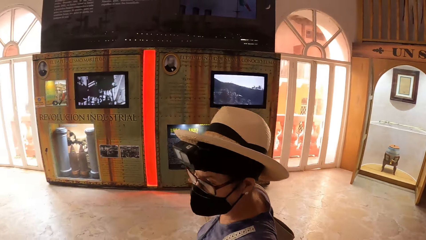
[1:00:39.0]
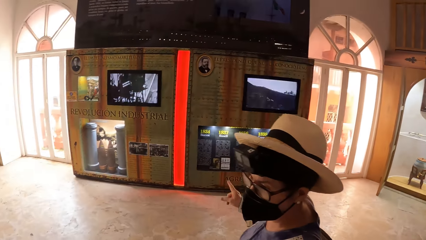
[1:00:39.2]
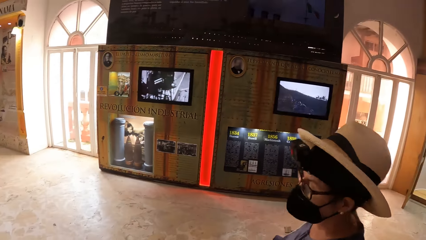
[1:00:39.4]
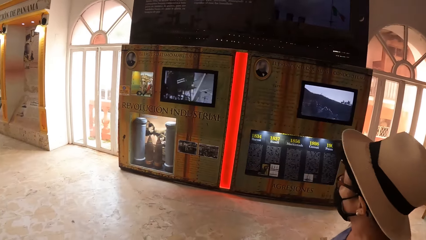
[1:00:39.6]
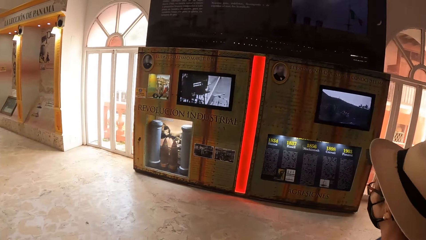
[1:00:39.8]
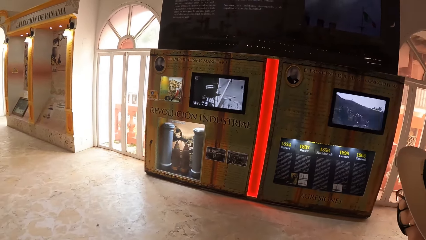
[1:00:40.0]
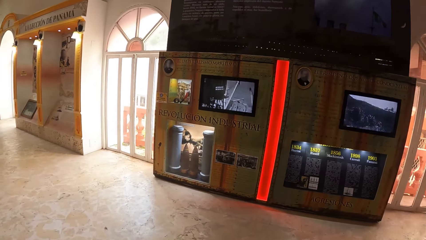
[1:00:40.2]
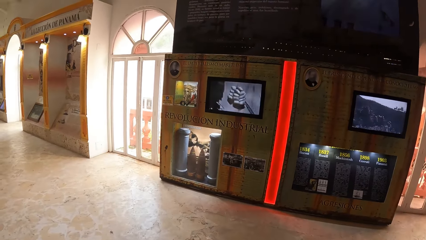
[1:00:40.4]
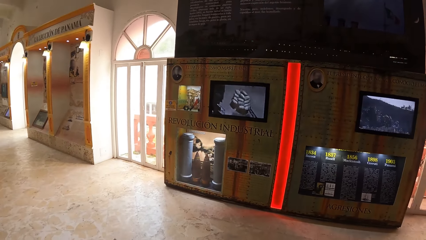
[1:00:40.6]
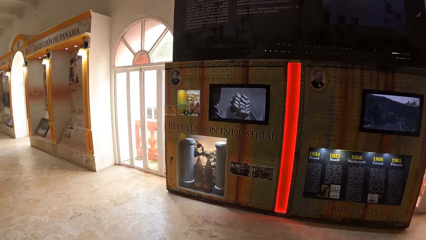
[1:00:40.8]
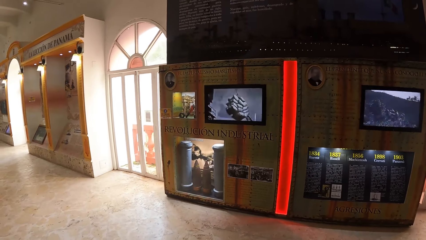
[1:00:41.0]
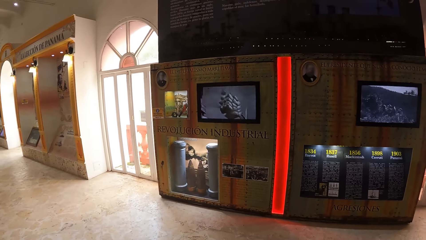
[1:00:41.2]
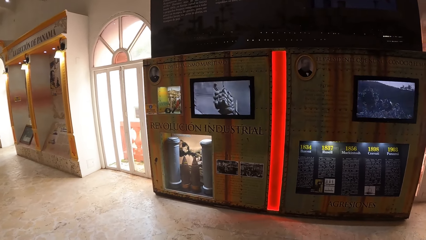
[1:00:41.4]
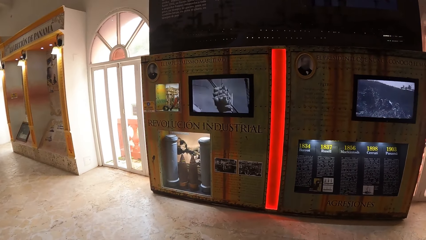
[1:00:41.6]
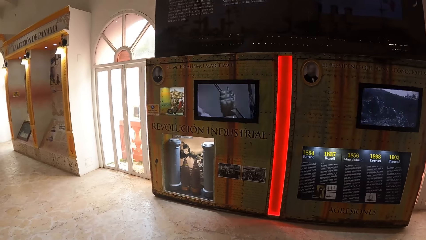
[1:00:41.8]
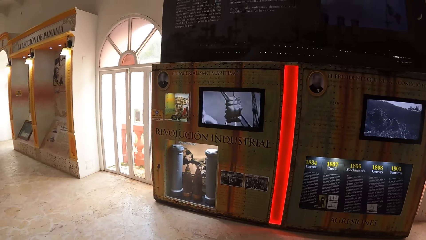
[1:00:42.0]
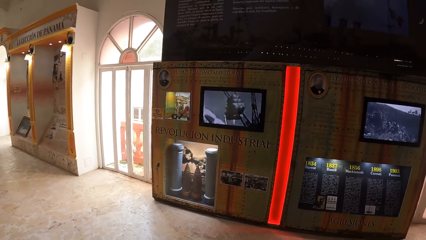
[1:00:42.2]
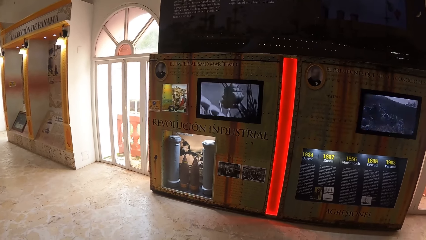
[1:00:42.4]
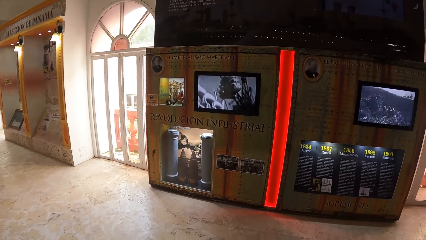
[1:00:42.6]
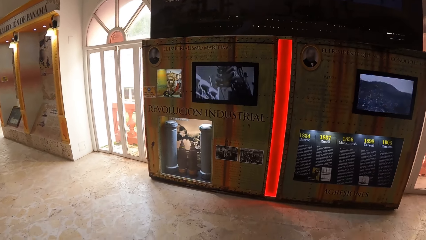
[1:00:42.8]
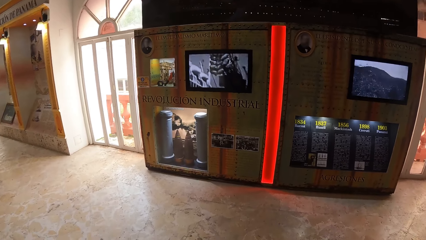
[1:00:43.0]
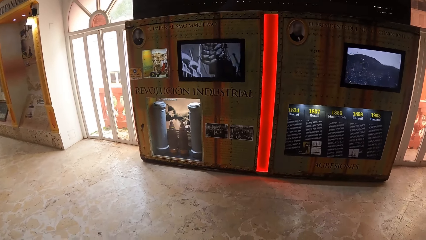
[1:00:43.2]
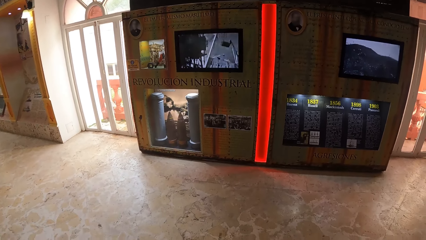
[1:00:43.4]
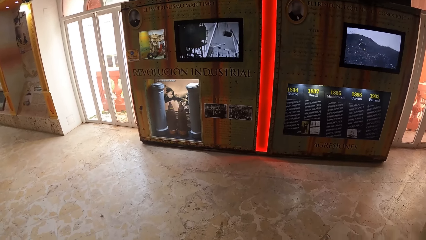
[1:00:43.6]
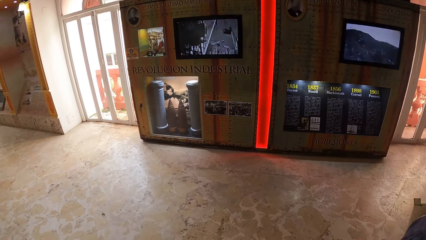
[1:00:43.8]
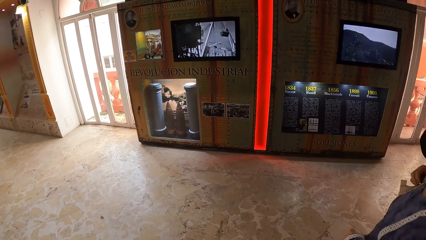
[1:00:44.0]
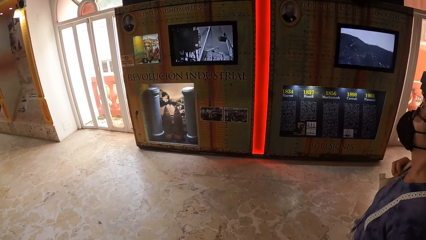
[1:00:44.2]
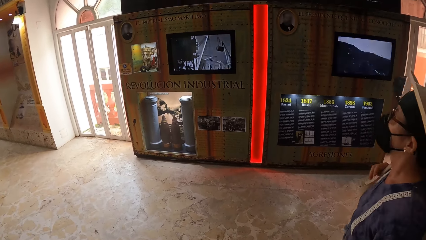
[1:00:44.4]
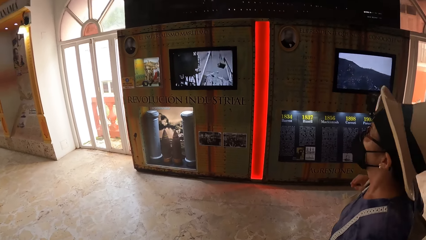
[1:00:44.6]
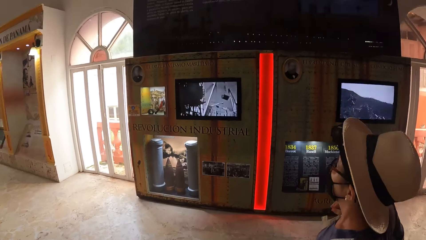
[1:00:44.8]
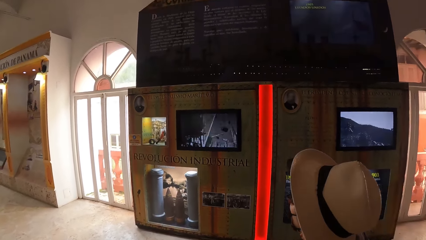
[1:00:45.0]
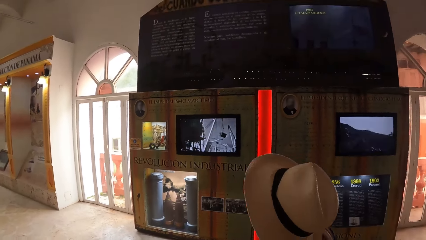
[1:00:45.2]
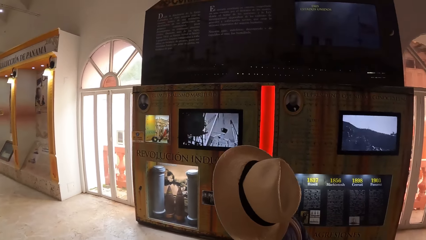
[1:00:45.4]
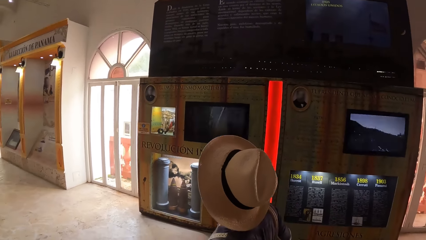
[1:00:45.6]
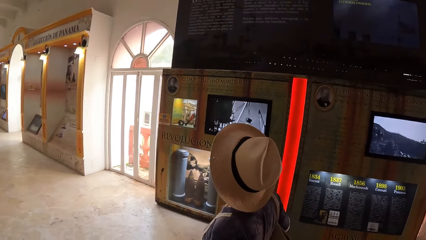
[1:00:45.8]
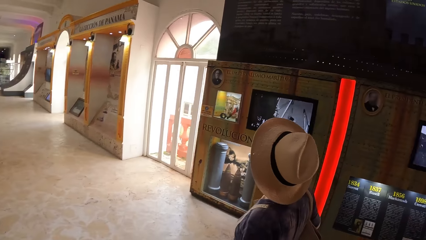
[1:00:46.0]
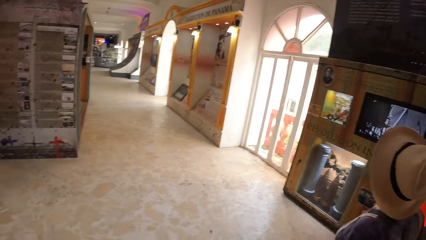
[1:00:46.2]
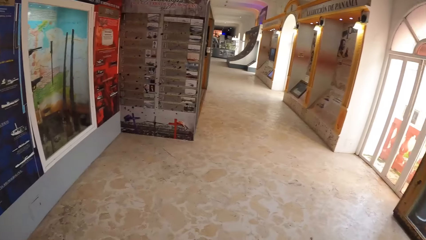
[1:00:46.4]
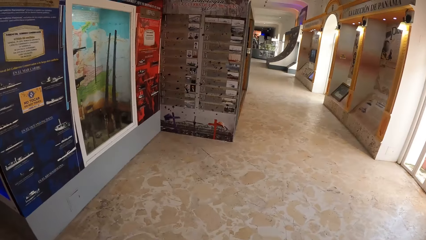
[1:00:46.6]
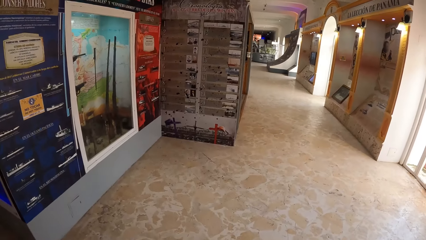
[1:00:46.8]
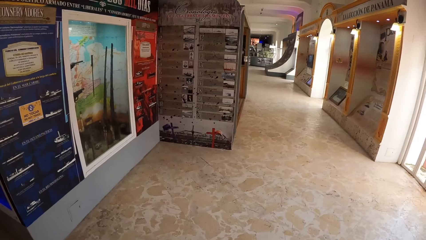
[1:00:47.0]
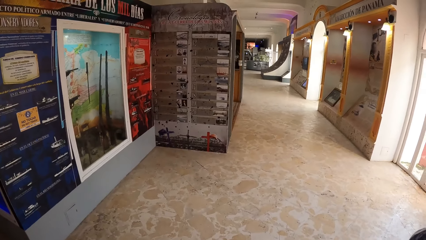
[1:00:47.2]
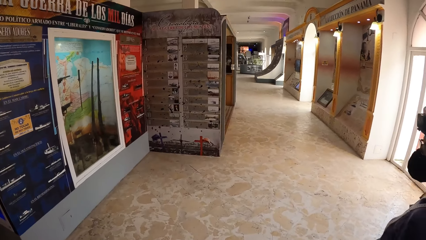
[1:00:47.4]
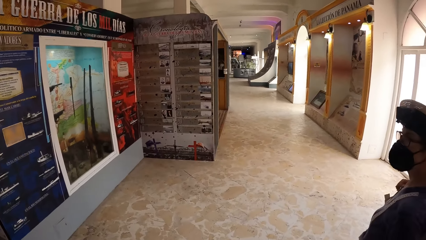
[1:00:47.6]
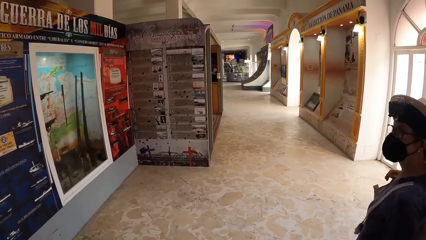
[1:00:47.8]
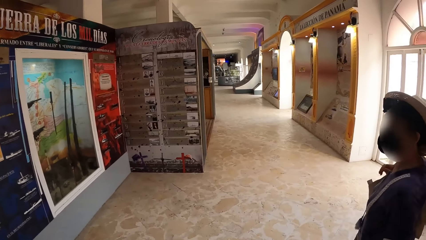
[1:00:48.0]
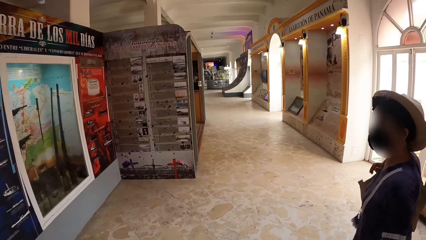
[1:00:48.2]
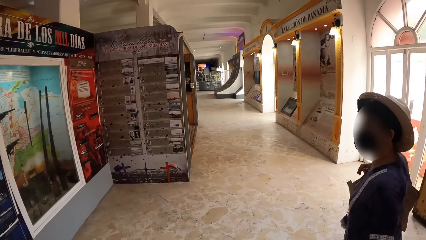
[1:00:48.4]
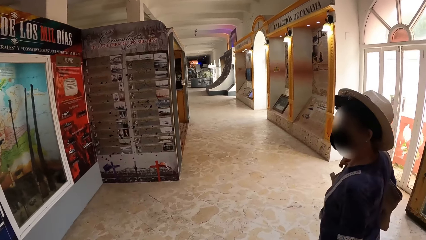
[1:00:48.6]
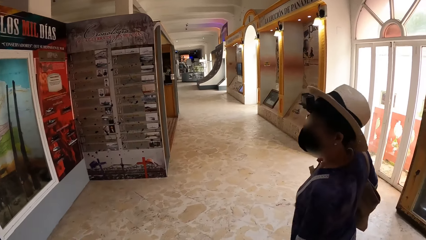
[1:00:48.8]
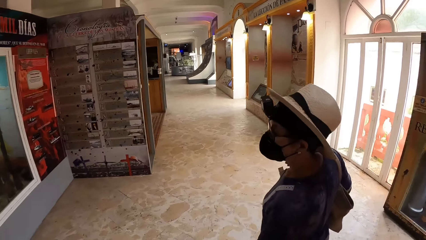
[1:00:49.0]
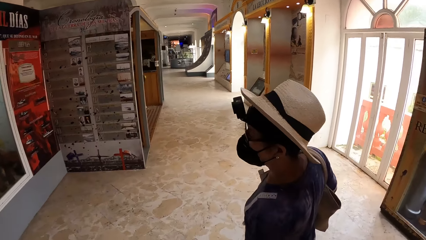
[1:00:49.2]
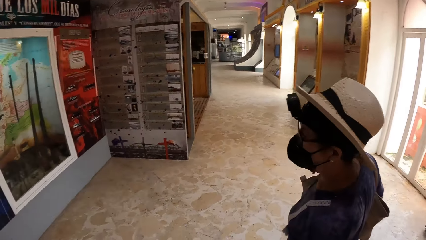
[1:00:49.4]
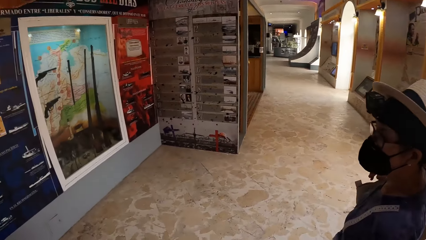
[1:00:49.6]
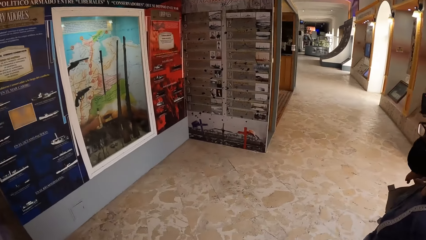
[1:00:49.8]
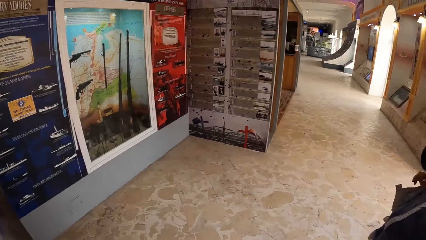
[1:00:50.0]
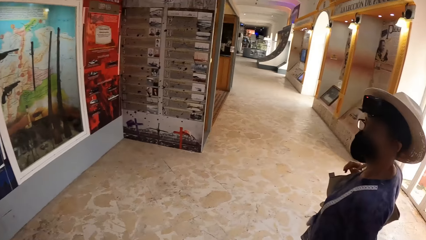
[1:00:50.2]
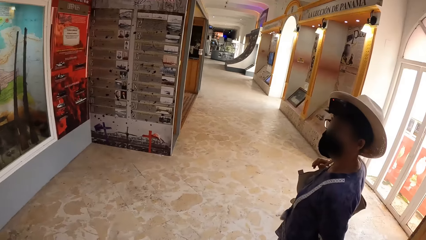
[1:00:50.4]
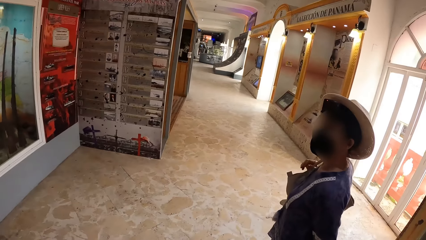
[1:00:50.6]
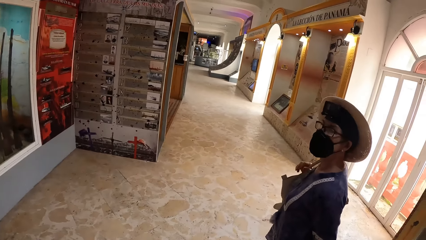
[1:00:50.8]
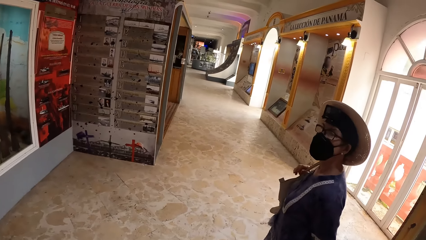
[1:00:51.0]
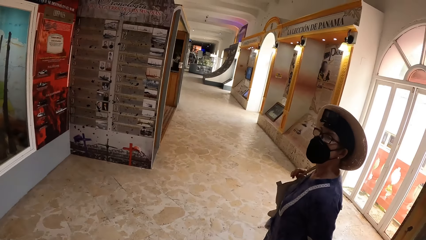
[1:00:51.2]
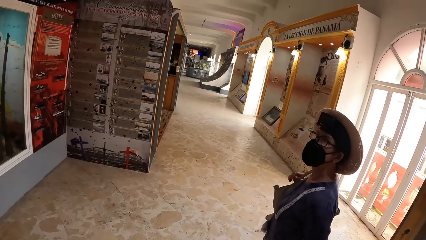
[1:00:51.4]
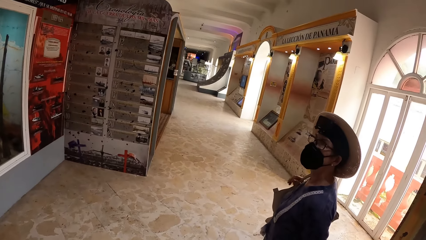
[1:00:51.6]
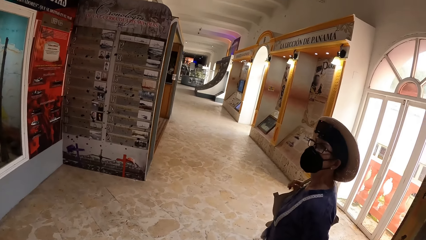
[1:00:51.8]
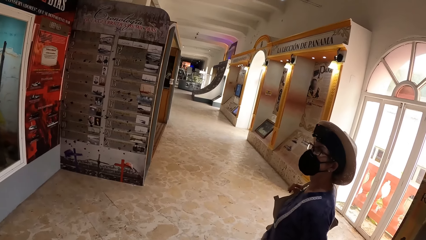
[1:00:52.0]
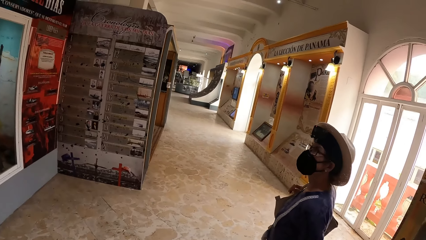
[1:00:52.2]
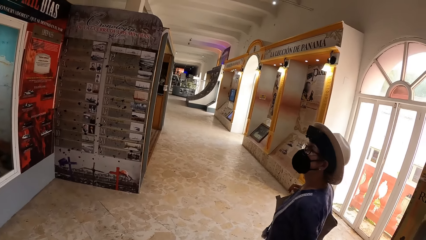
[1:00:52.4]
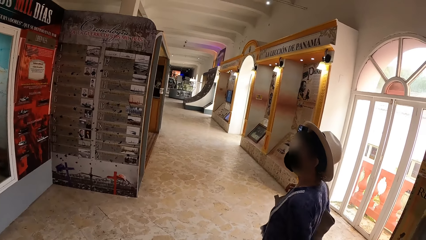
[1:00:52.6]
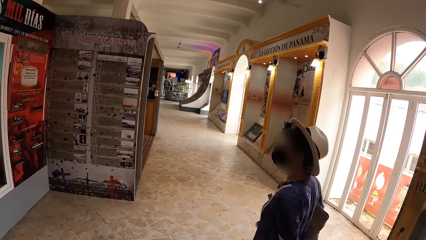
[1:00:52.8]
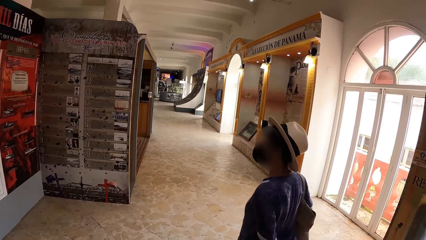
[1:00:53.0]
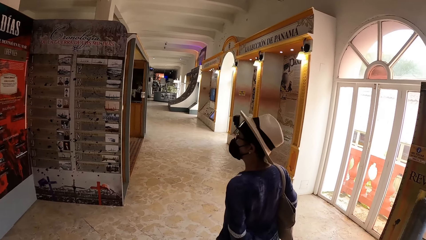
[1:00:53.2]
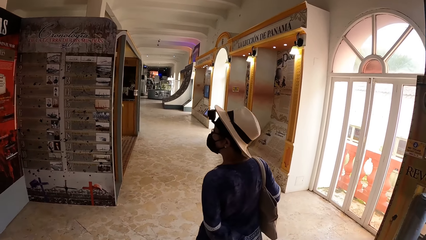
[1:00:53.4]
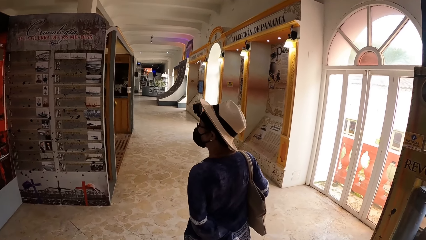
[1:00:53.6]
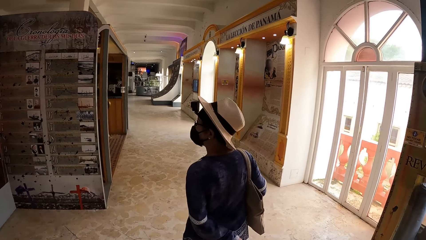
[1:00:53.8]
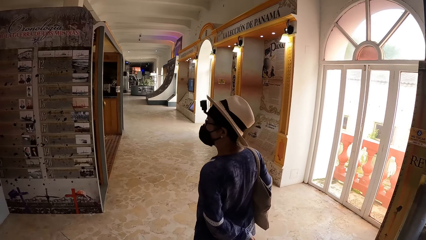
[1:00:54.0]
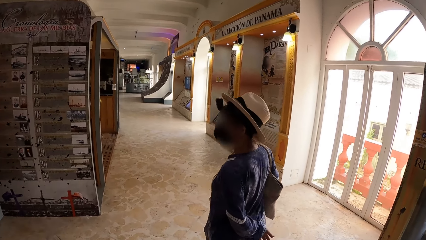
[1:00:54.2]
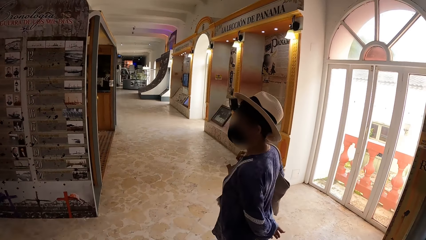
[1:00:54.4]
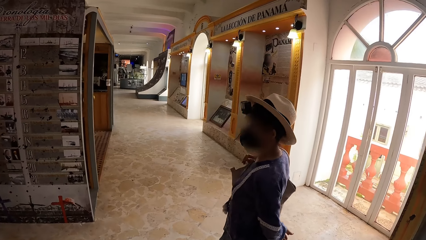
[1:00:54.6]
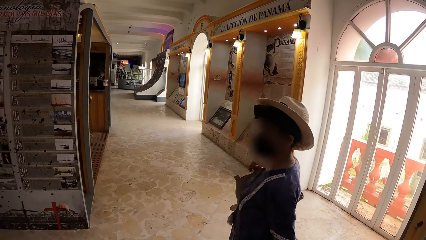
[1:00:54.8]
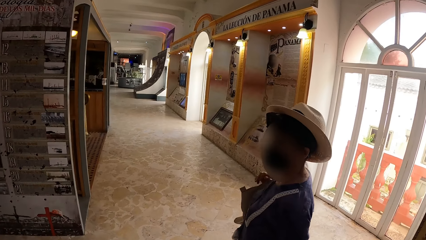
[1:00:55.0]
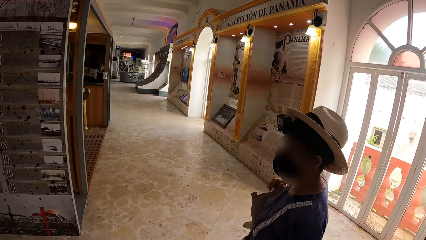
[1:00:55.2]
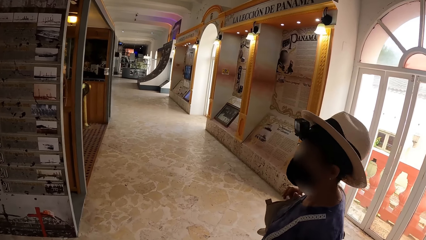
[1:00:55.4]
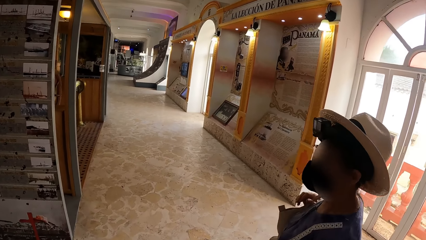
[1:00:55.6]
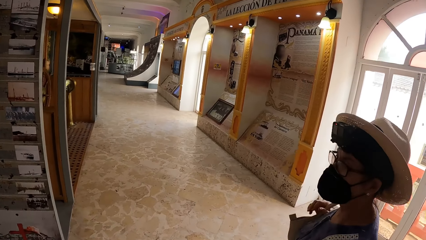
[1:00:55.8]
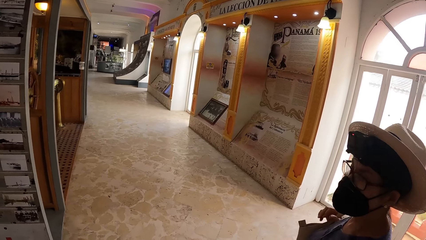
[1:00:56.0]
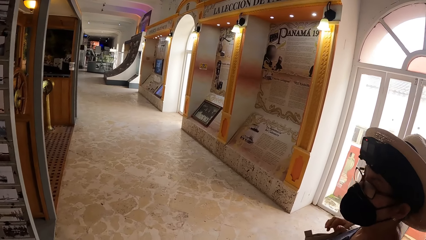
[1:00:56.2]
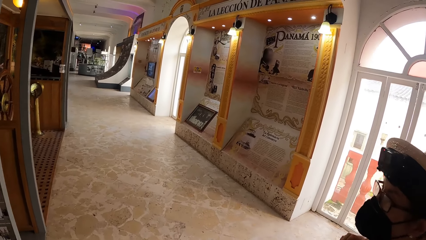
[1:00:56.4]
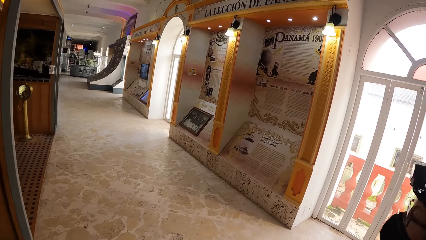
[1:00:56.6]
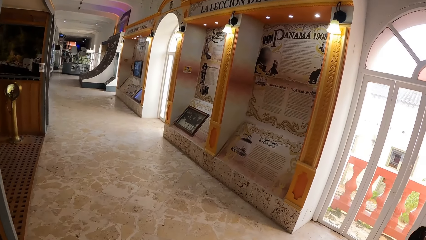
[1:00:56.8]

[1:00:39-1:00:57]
The camera wearer looks at the artefact. They walk forward.
